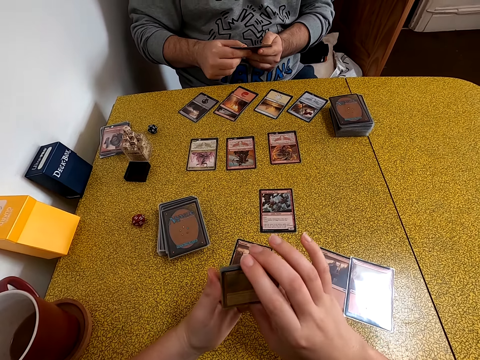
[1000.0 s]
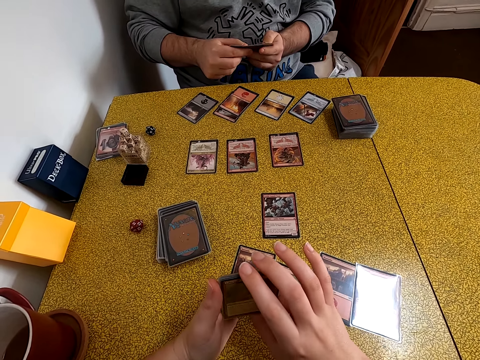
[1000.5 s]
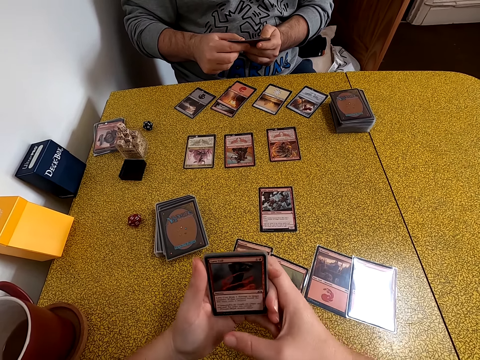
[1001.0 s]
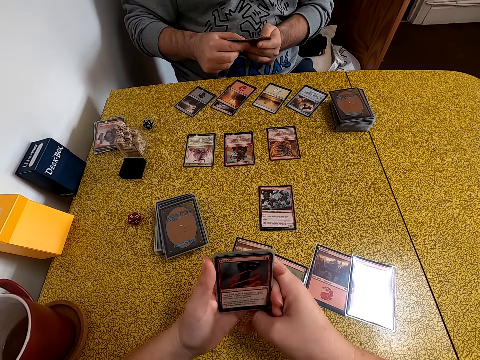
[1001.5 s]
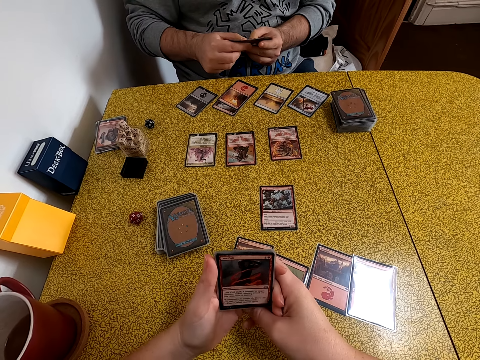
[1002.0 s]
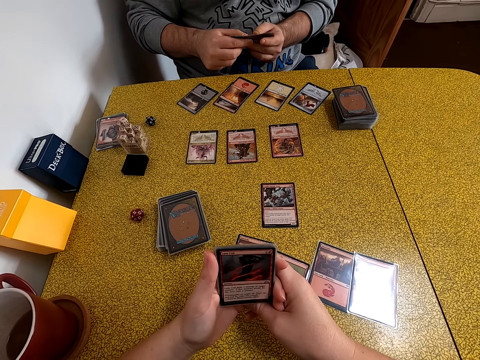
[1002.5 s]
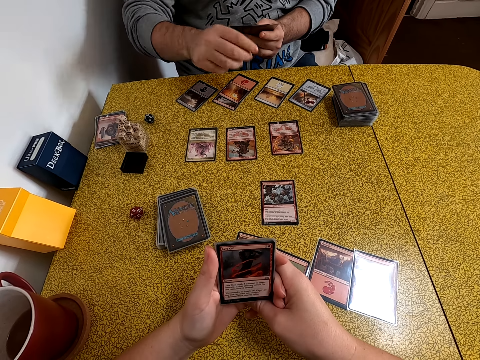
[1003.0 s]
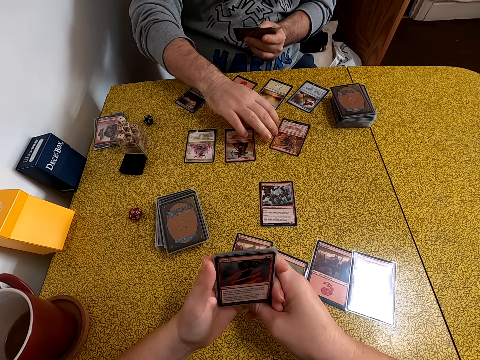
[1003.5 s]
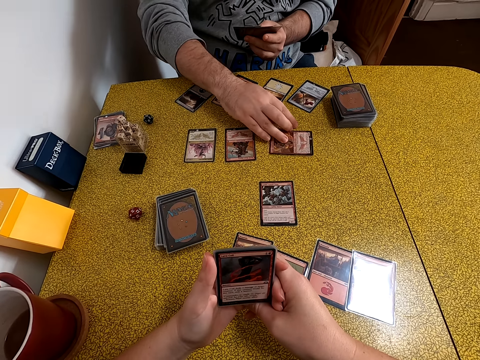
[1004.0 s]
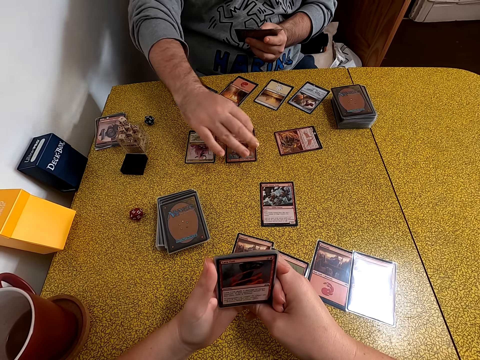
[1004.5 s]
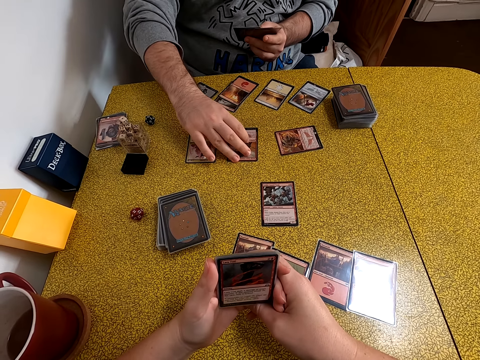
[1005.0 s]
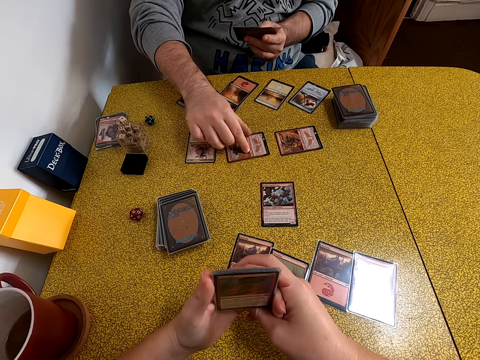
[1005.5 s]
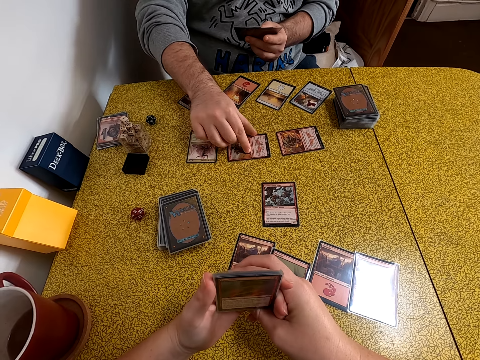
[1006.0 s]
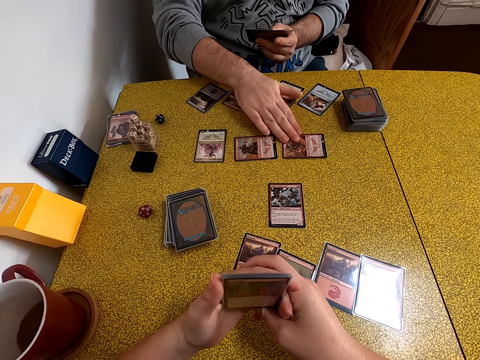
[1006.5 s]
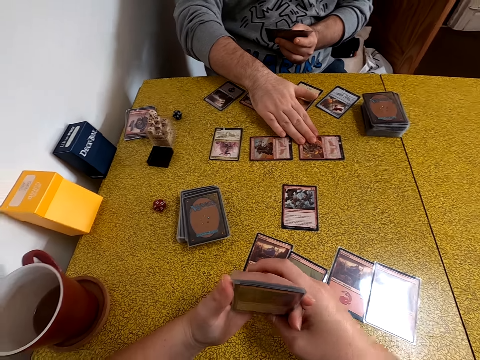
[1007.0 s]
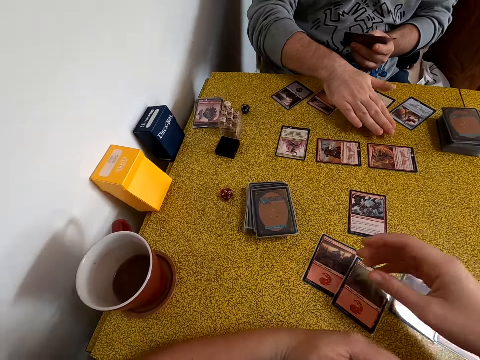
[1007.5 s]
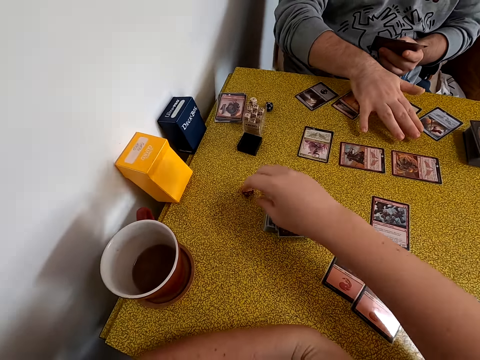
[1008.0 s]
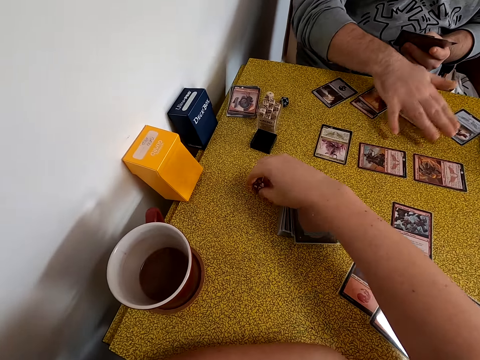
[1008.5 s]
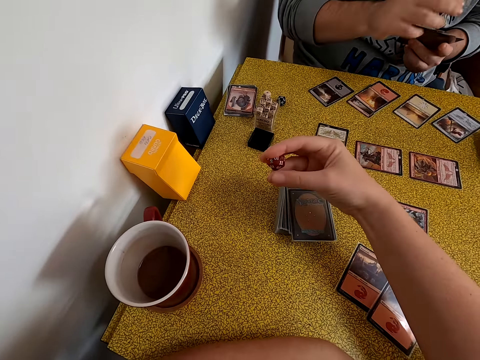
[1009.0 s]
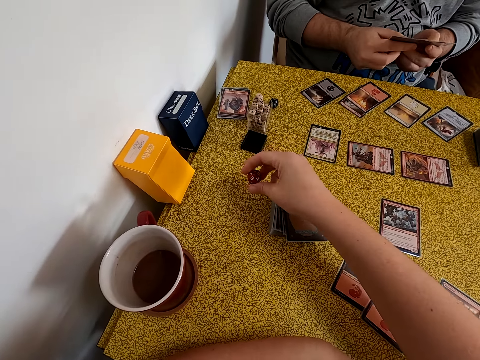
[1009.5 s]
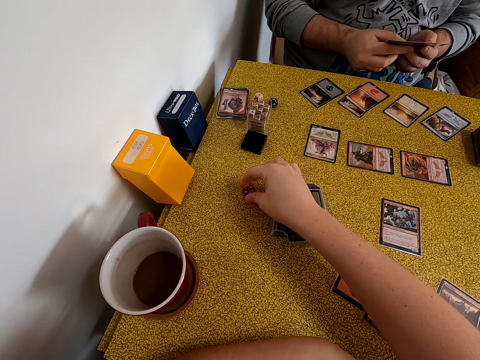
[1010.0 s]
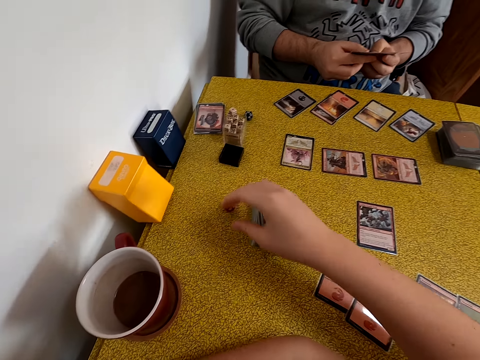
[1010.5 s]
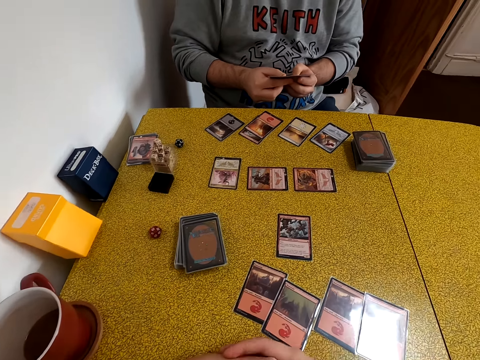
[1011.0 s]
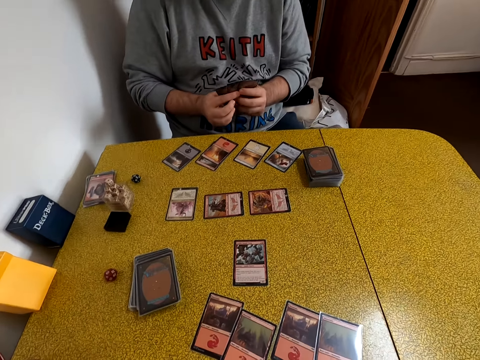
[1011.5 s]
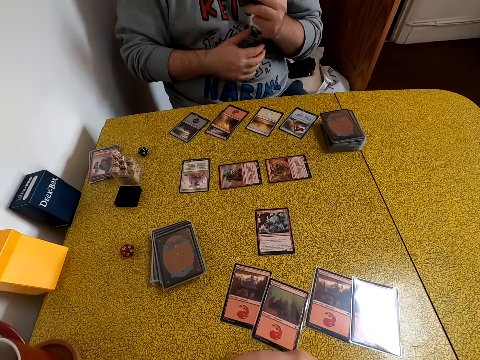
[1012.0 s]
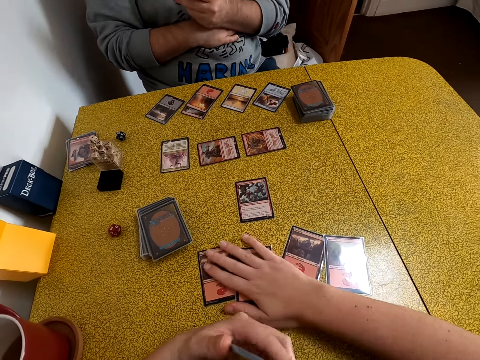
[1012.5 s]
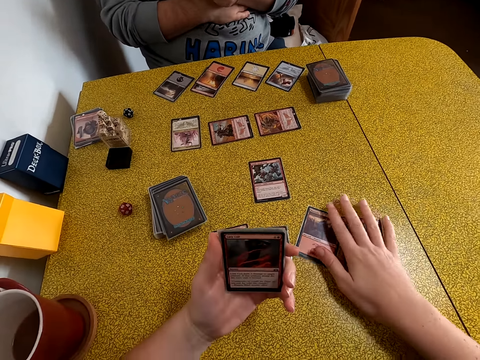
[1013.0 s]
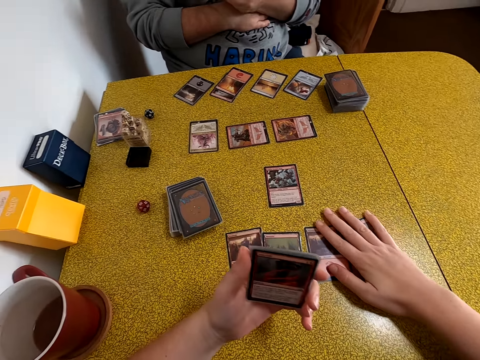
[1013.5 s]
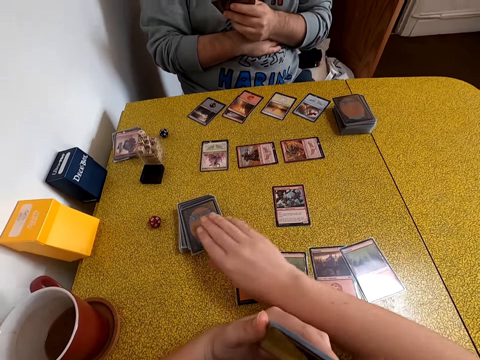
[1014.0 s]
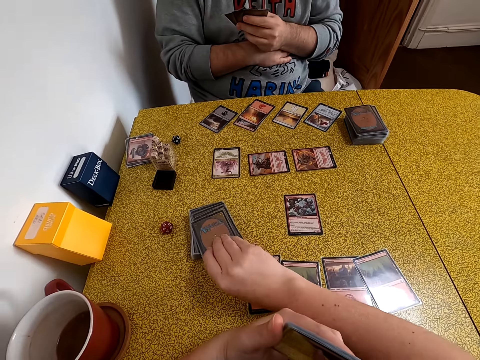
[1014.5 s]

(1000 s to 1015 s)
The camera wearer holds the playing cards together. A person moves playing cards on the table. The camera wearer stretches a hand and takes the dice. The person removes a hand from the table. The camera wearer puts down the dice. The person arranges playing cards. The camera wearer holds the playing cards with both hands. The person holds the playing cards with one hand. The camera wearer arranges playing cards on the table.

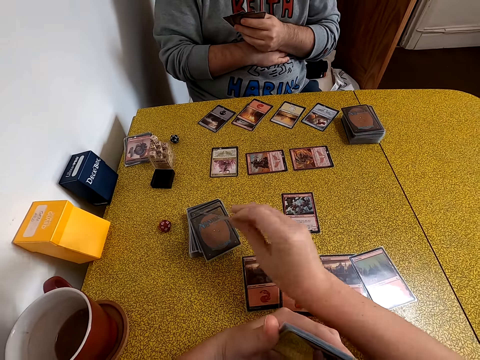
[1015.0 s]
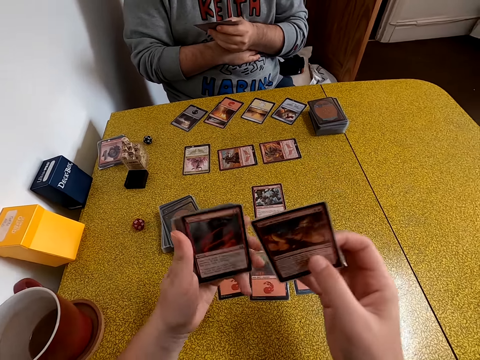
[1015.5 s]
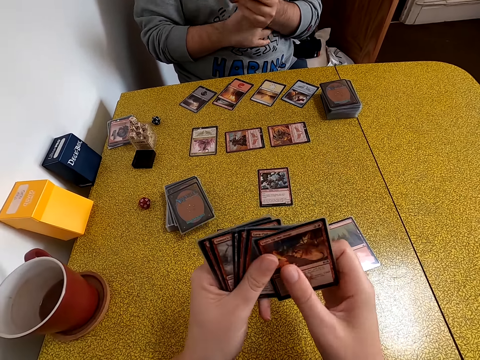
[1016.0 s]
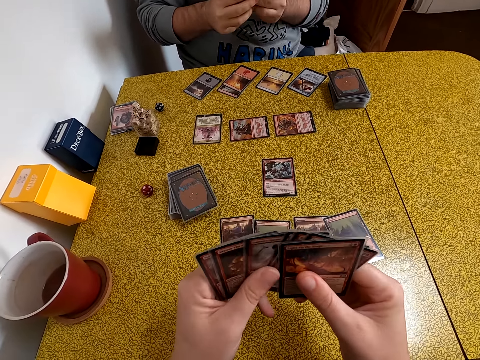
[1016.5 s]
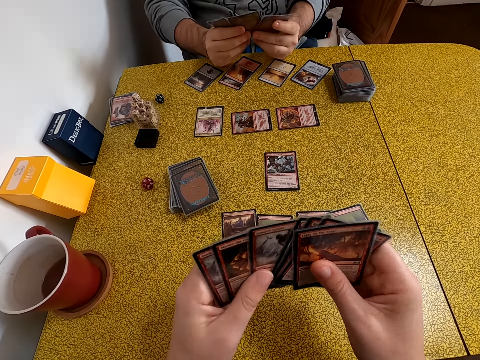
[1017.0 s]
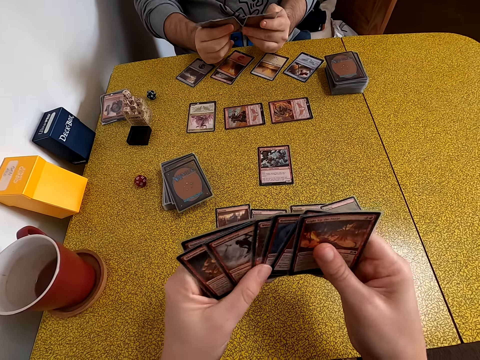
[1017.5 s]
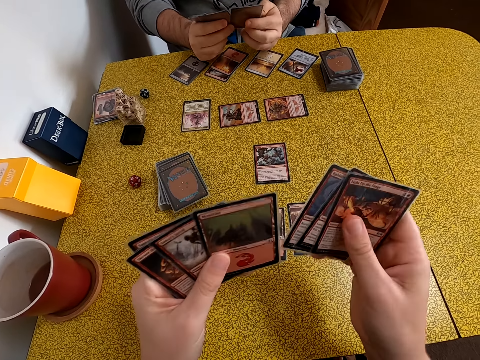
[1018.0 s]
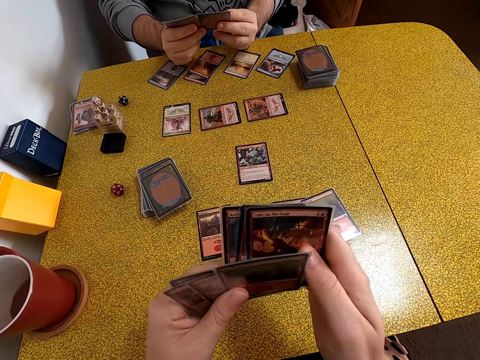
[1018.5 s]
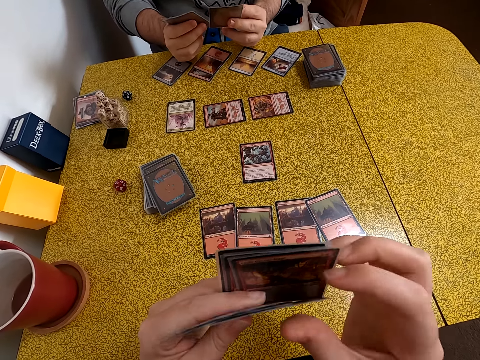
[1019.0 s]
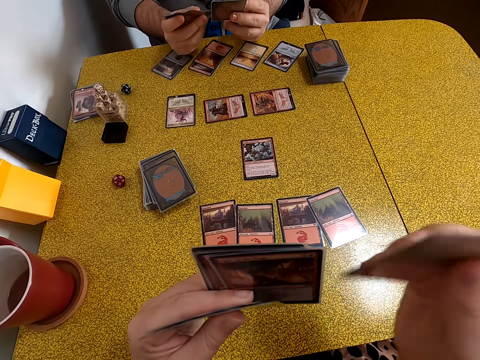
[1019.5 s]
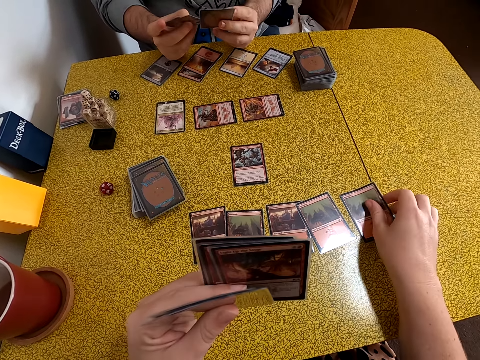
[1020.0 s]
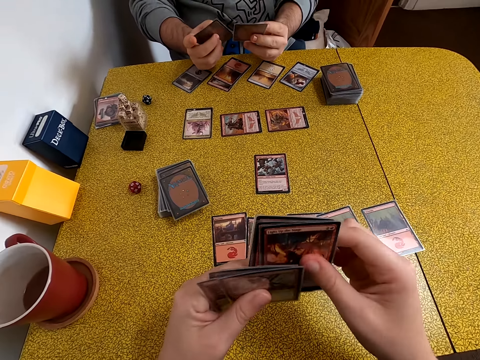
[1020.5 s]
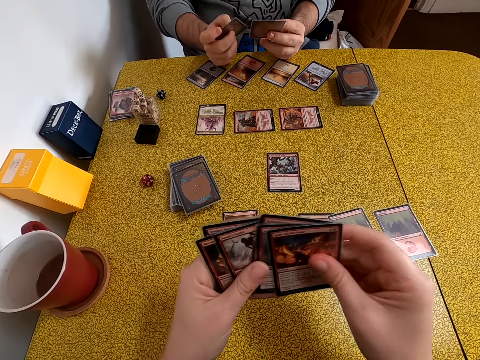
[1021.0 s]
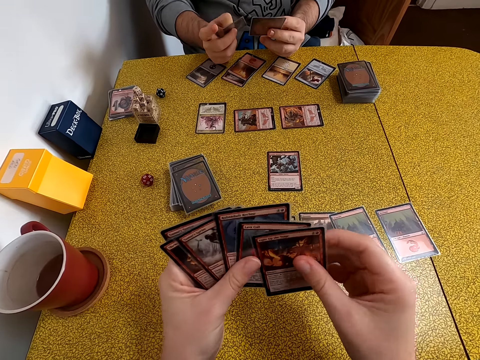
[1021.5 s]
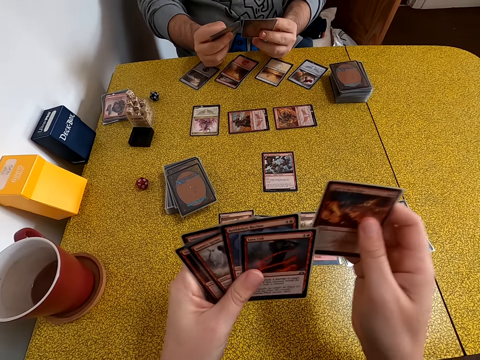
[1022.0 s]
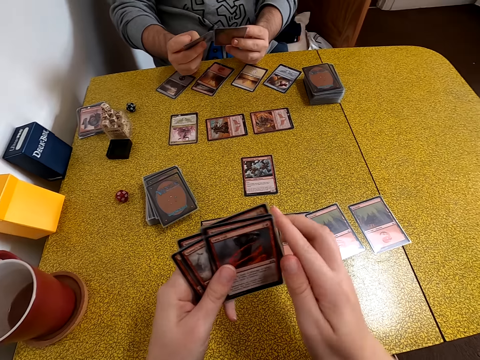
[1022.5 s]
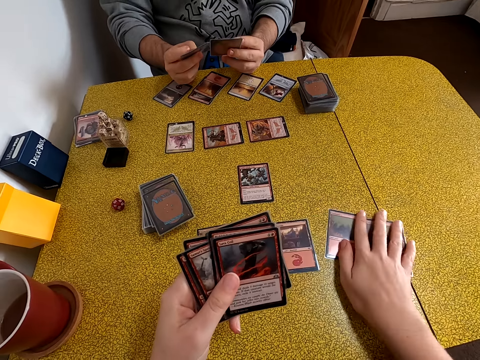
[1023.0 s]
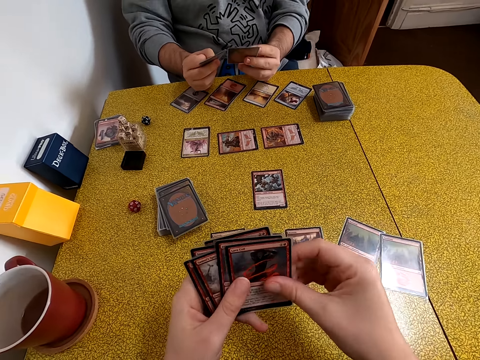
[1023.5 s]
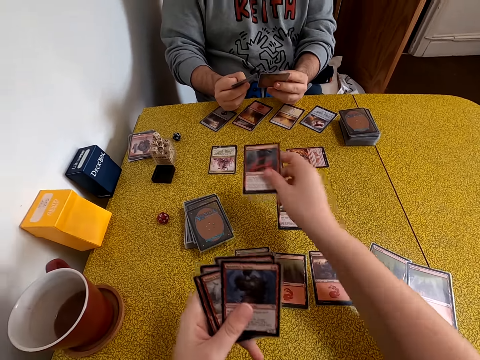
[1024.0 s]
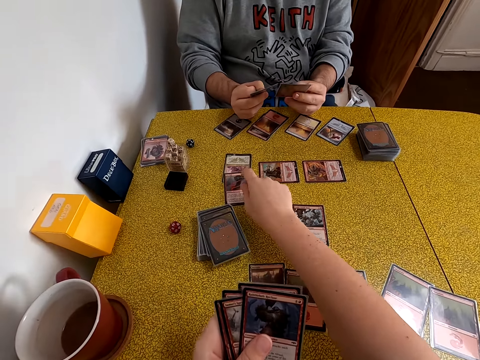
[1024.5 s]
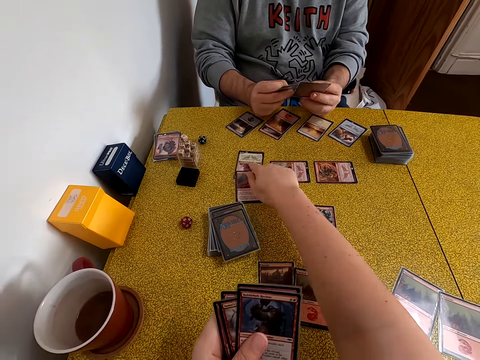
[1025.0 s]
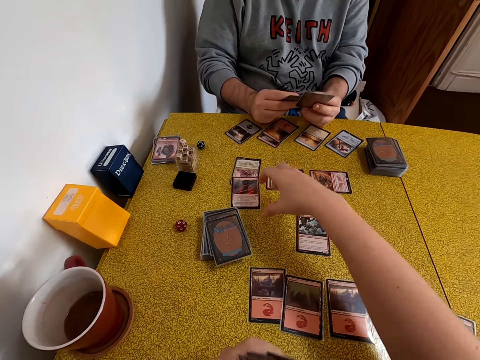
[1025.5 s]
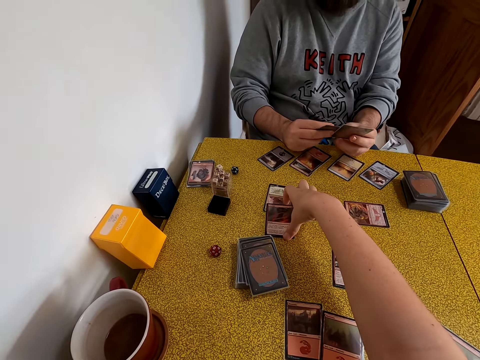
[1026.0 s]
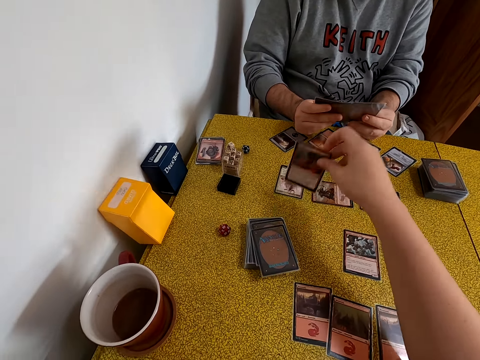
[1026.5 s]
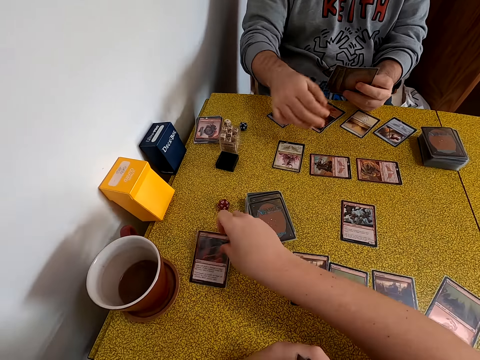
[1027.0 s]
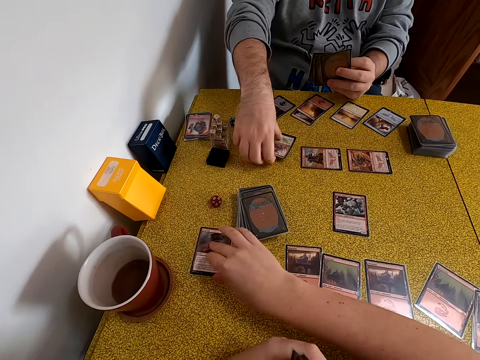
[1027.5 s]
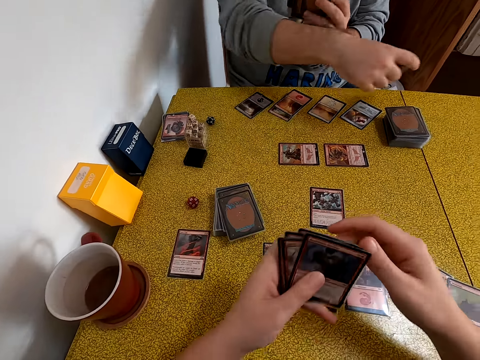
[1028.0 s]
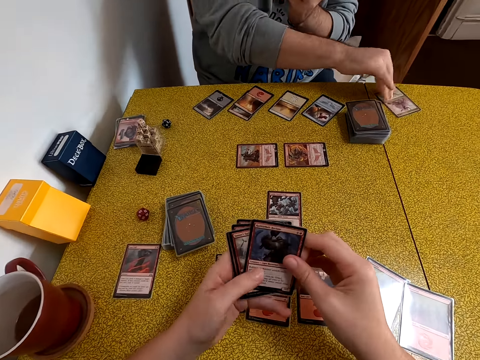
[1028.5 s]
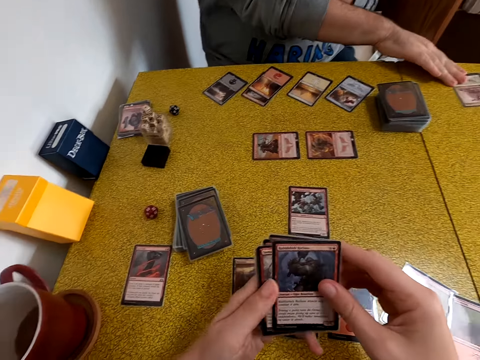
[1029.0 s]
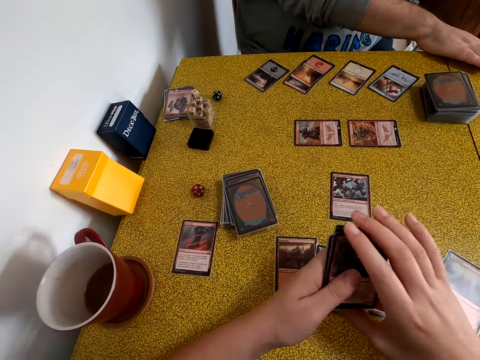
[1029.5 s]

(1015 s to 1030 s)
The camera wearer takes a playing card. They put the playing cards together and arrange the playing cards. A person arranges playing cards with both hands. The person leans hands on the table. The person arranges playing cards. The camera wearer puts a playing card on the table. They arrange playing cards. The person holds the playing cards. The camera wearer moves playing cards on the table. They take a playing card. They put the playing card on the table. They point at the playing cards. They move playing cards on the table. The person arranges playing cards. The person takes a playing card on the table. The person puts the playing card aside on the table. The camera wearer arranges playing cards.
